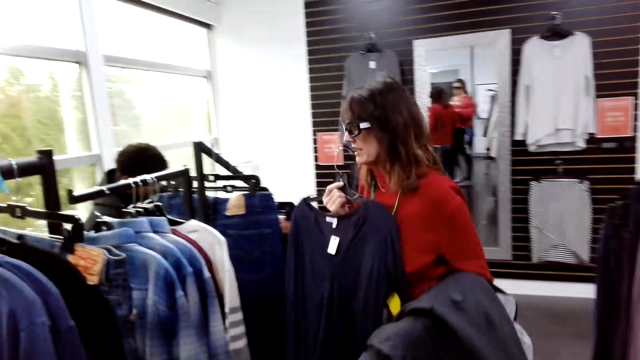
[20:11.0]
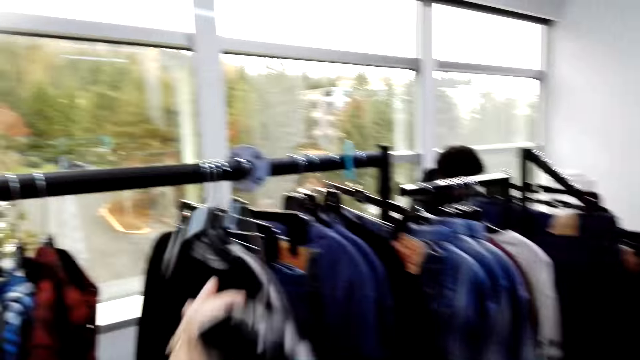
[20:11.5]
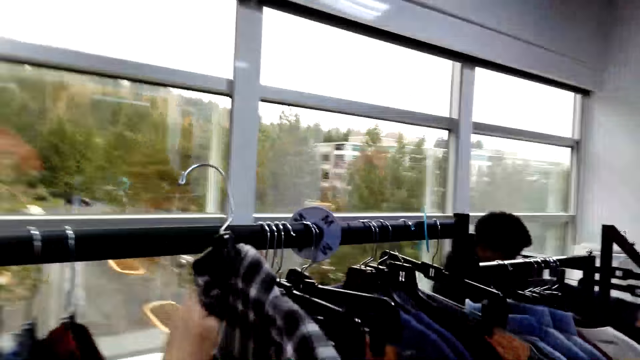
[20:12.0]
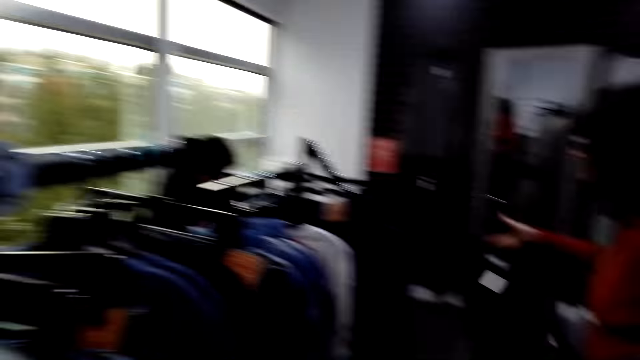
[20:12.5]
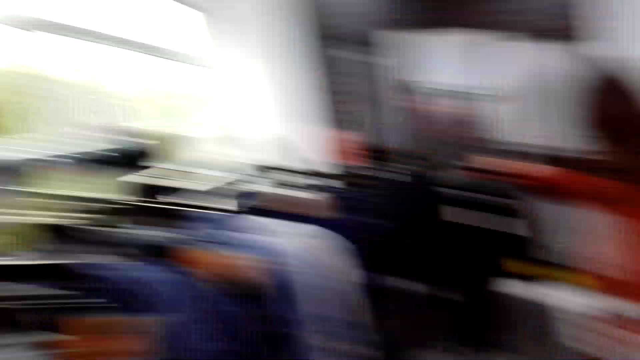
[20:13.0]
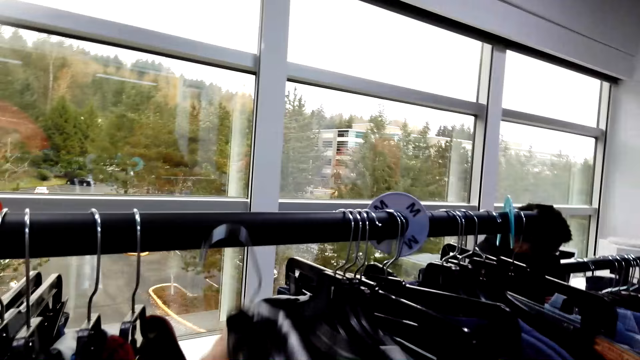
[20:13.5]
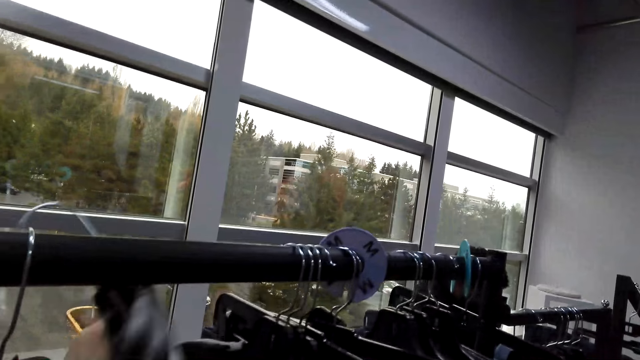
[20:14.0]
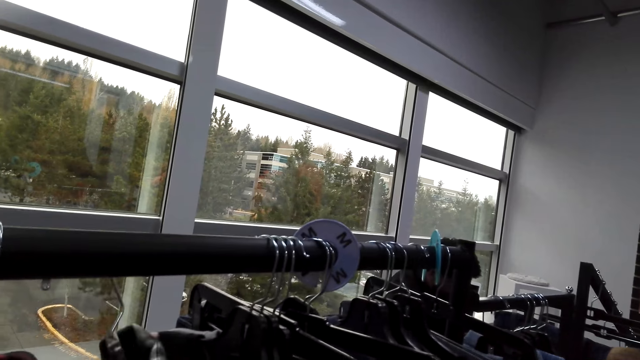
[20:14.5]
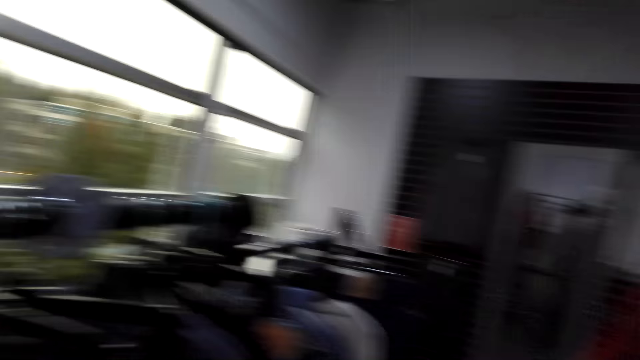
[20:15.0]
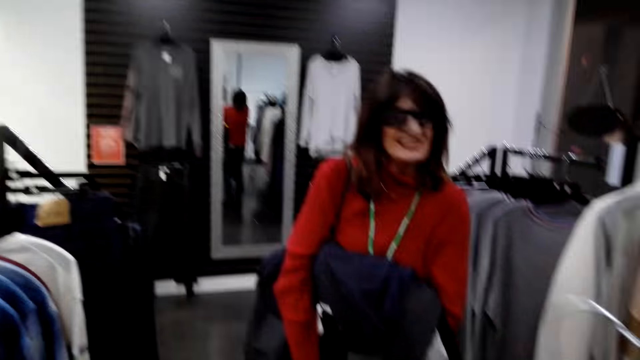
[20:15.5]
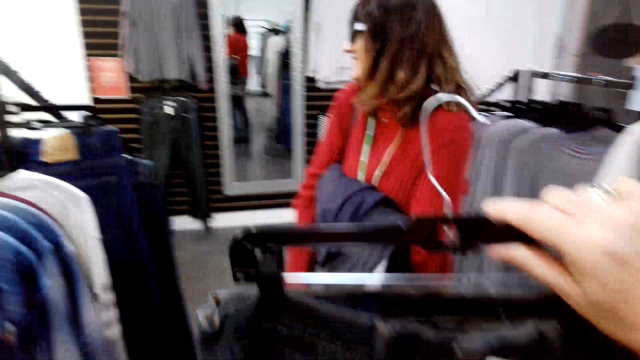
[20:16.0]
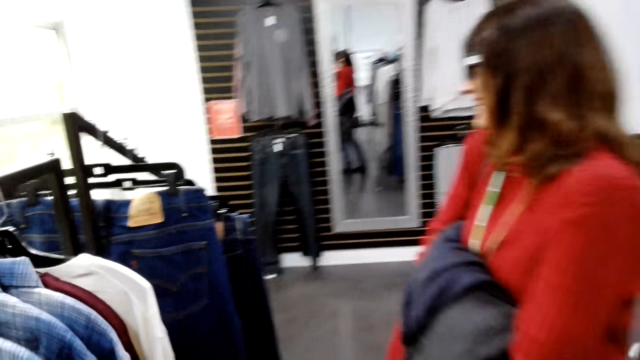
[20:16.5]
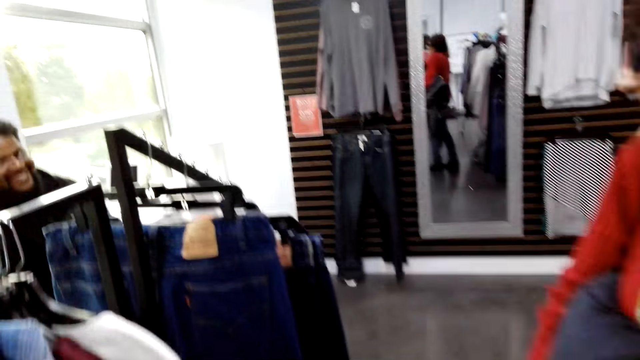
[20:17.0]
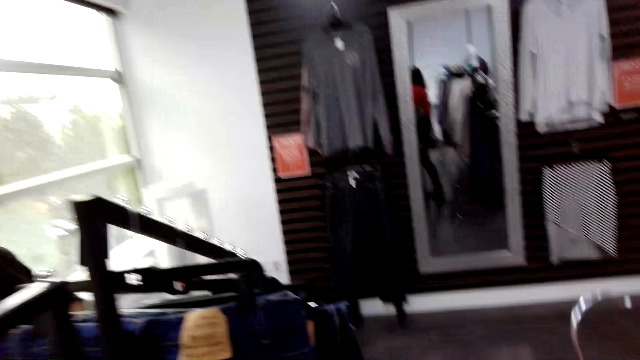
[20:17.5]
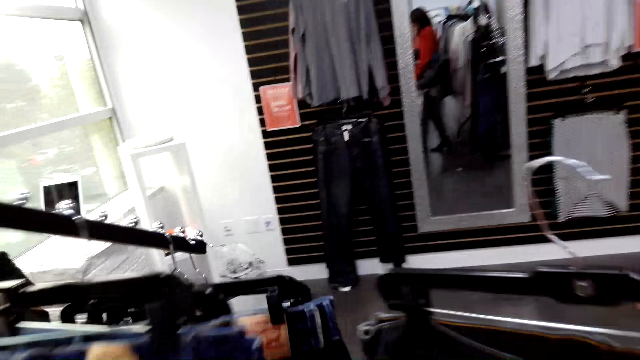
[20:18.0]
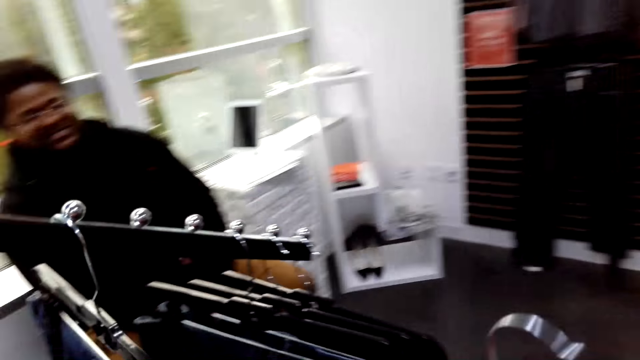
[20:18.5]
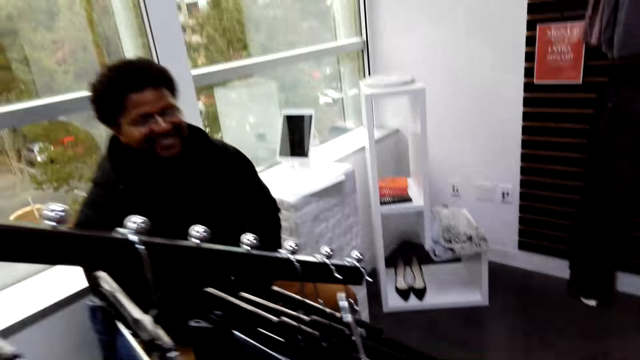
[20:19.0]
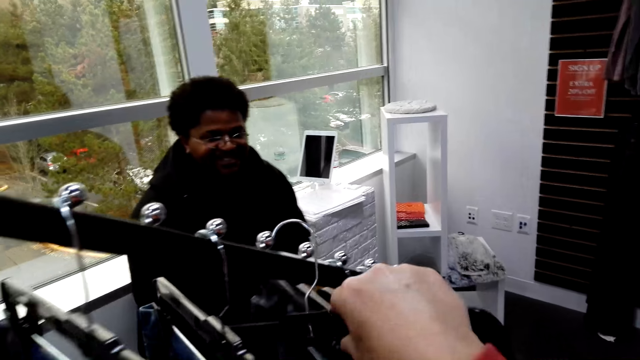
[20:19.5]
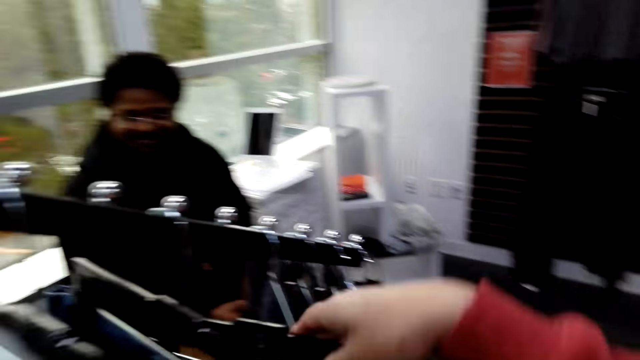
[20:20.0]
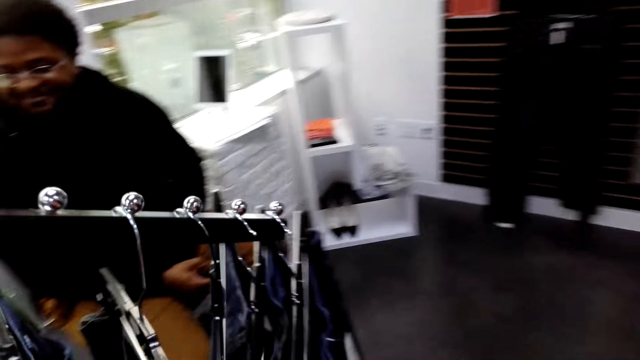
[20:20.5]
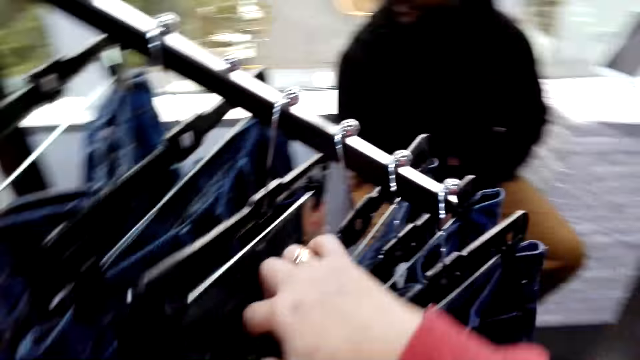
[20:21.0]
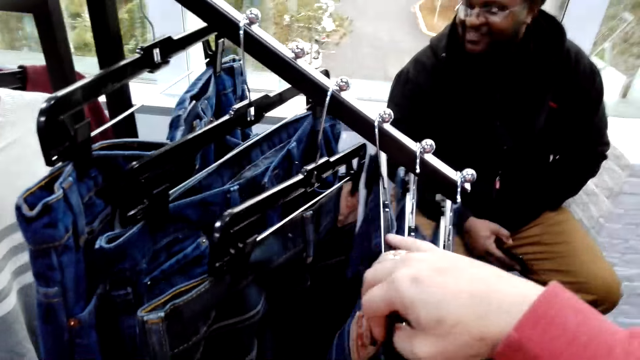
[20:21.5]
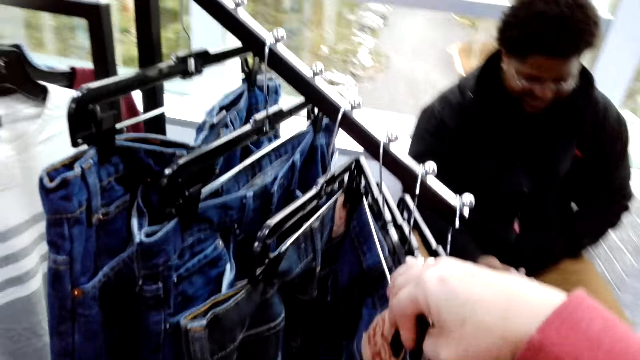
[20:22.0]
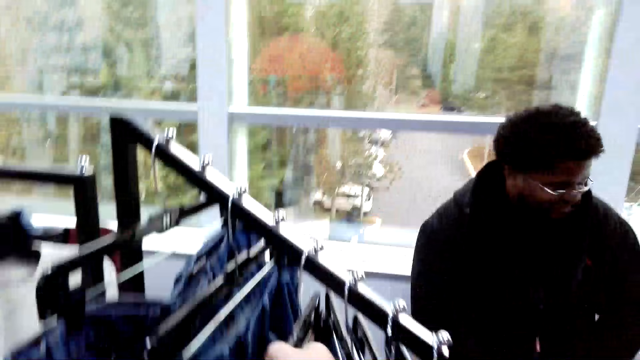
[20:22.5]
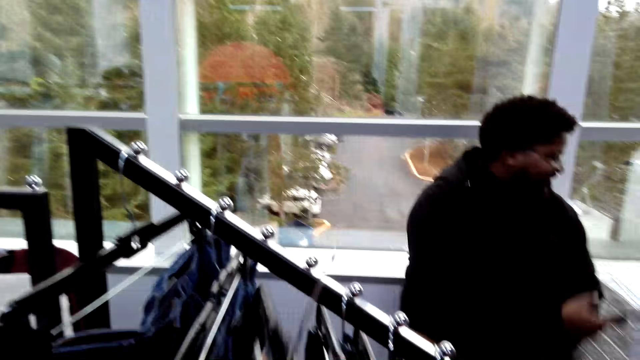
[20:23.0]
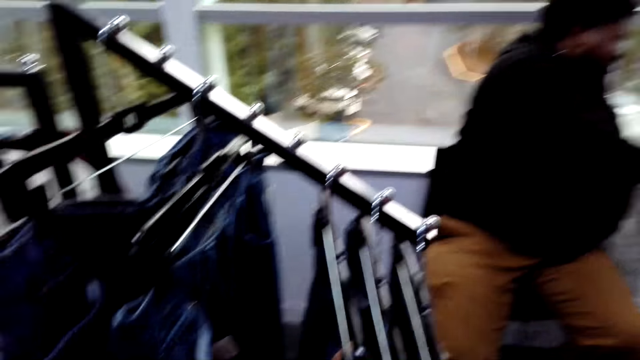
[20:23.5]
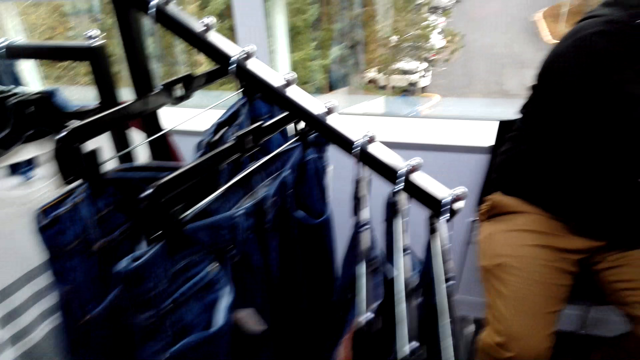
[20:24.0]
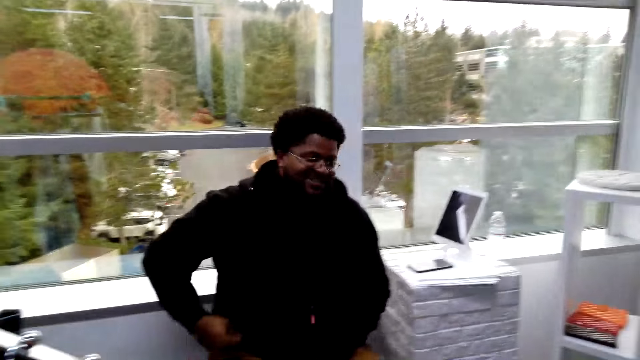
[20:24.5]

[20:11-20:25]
The camera wearer hangs the shirt on the rail. They put the shirt on the hanging rack. They hang the jeans on the rail and pick up the jeans on the rail.

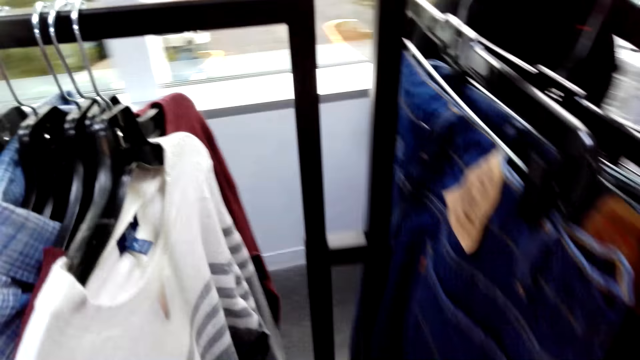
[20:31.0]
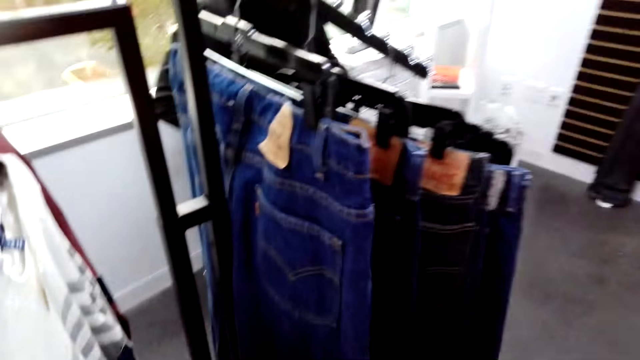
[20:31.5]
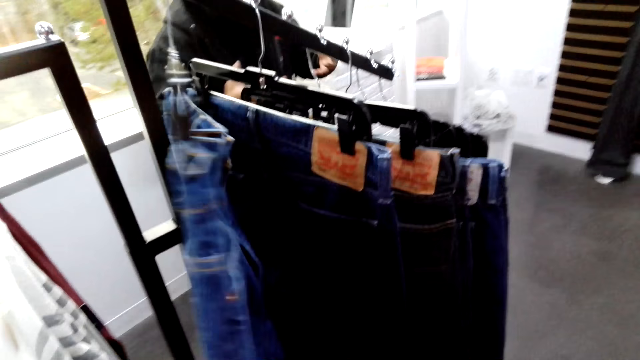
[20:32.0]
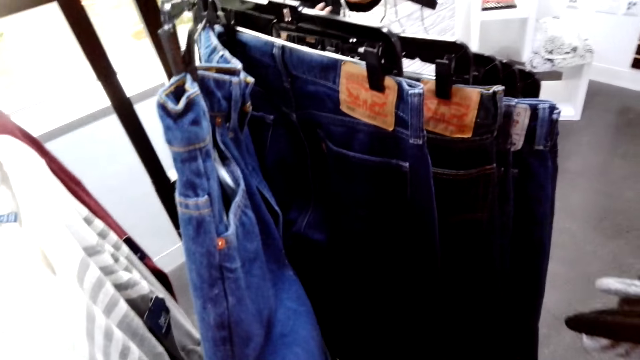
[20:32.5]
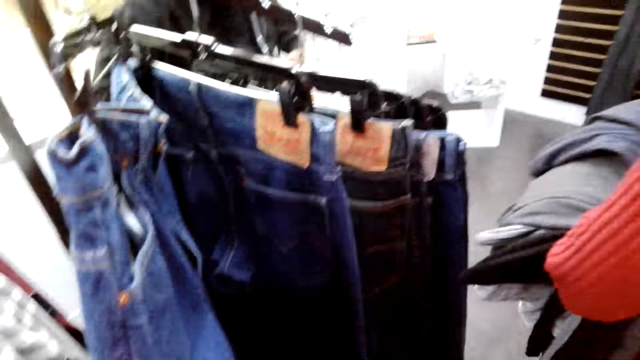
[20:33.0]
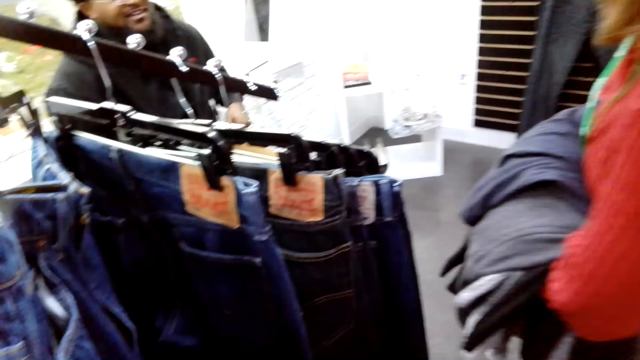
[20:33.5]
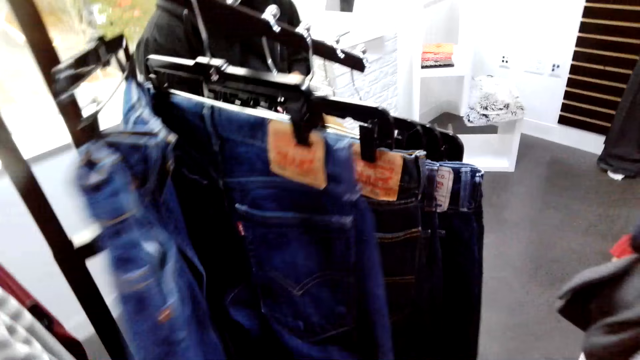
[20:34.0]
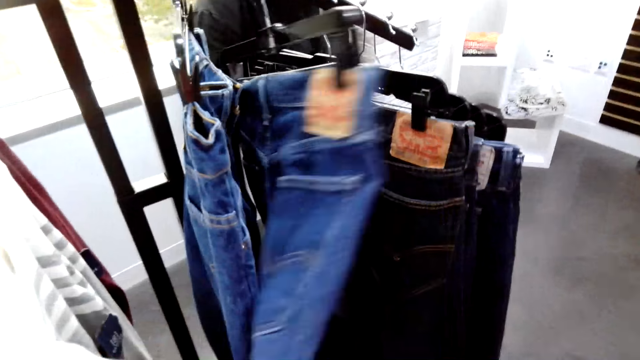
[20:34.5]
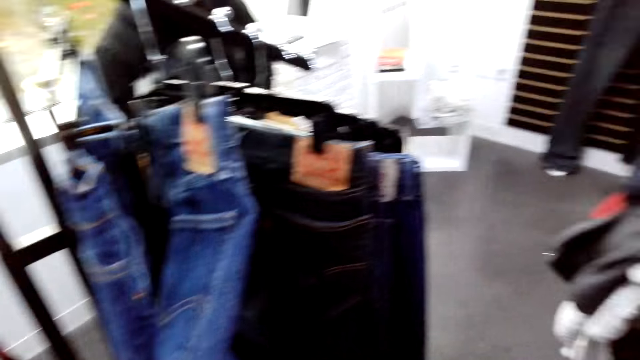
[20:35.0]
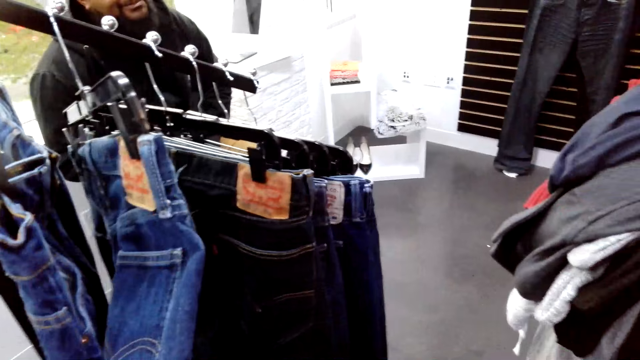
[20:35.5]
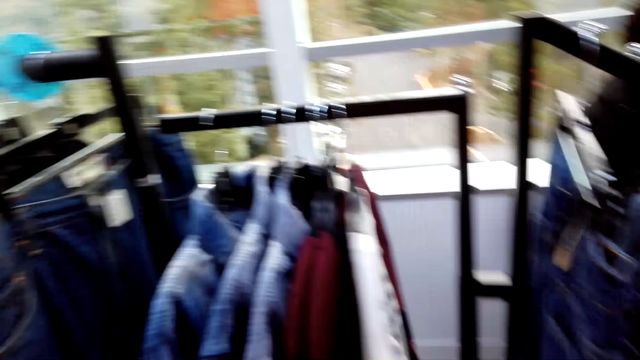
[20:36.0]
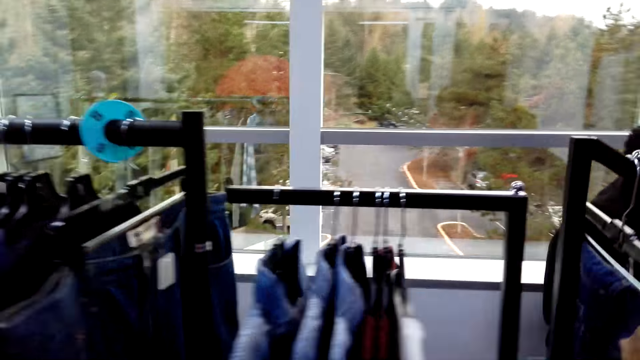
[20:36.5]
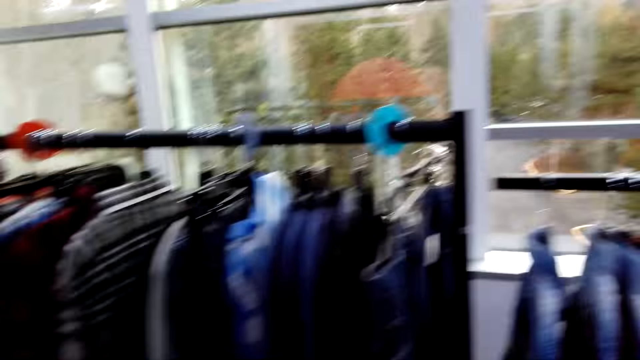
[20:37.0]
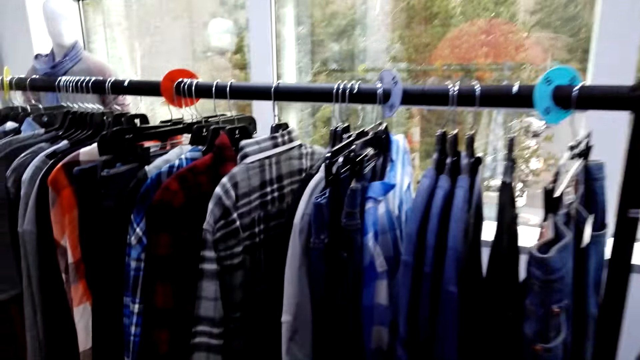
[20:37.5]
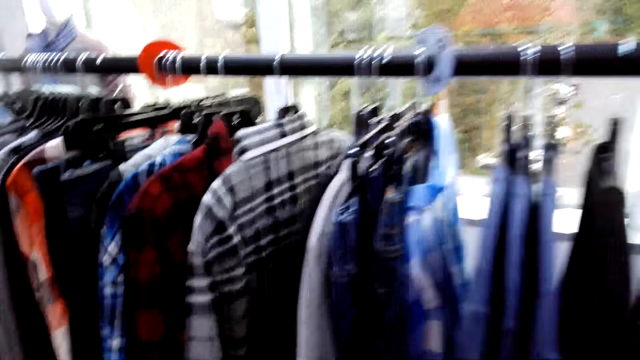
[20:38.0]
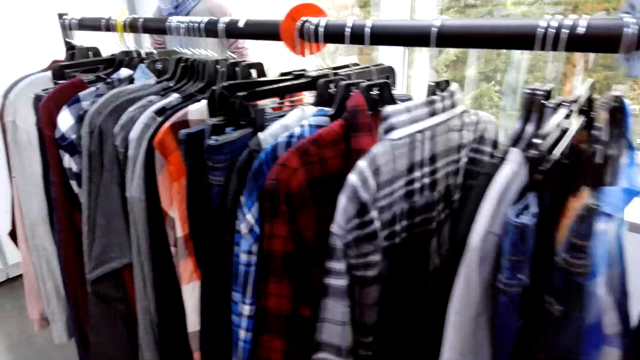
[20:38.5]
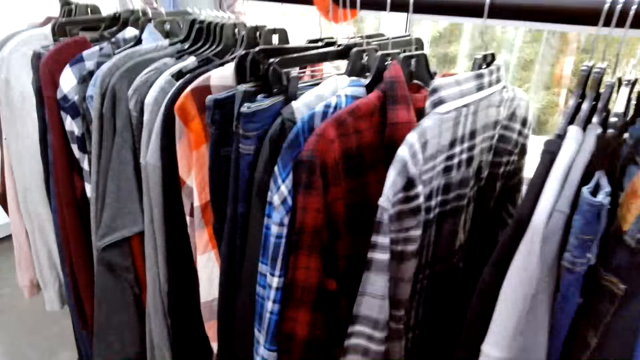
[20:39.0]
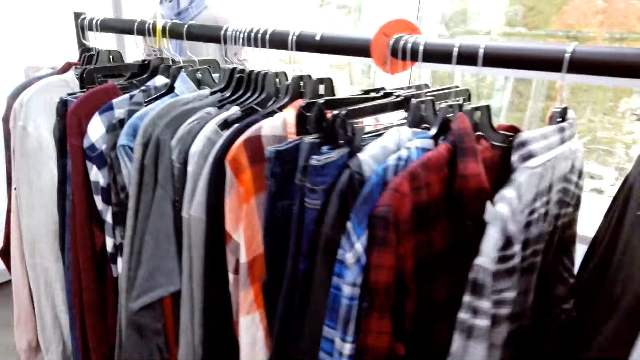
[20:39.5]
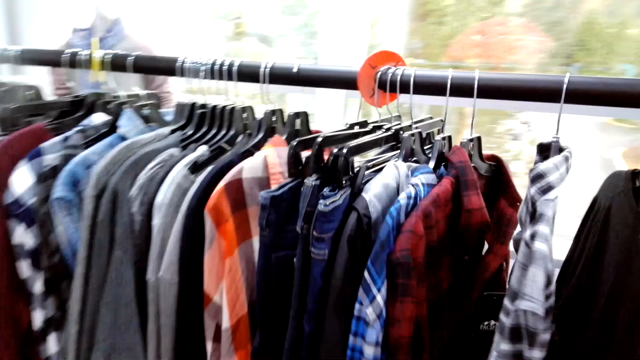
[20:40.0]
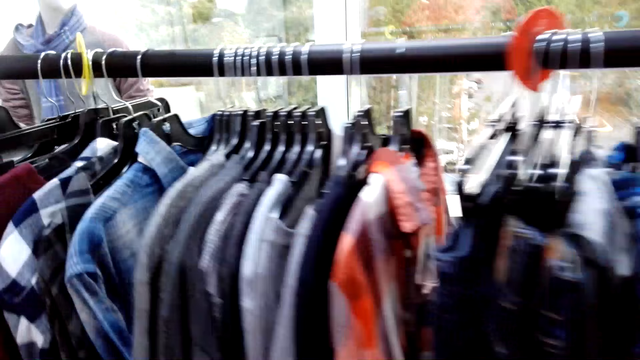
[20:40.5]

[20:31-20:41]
The camera wearer moves the jeans on the rail. They examine the clothes at the hanging rack.
